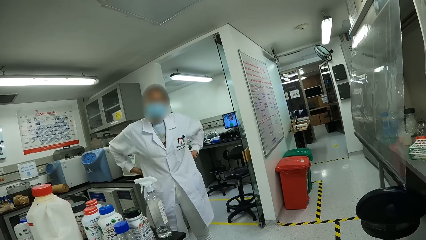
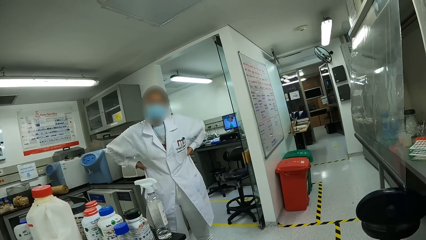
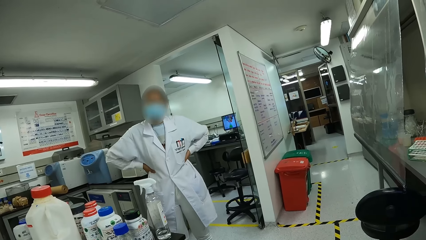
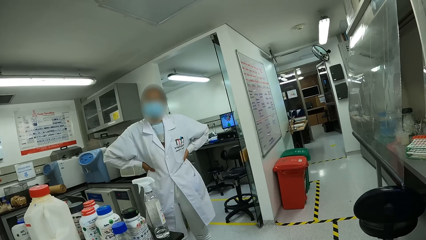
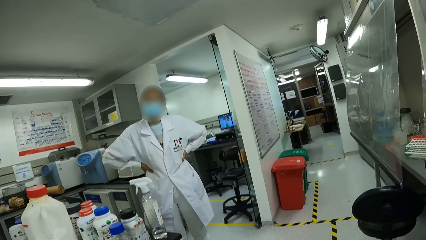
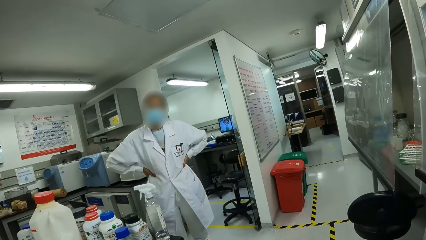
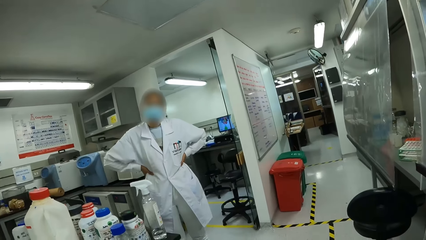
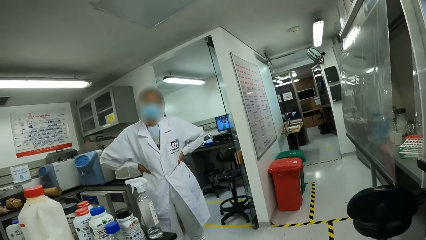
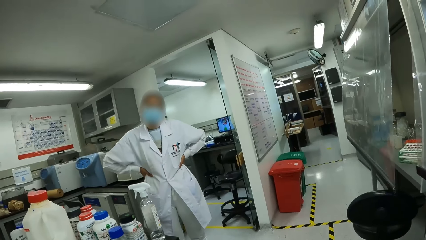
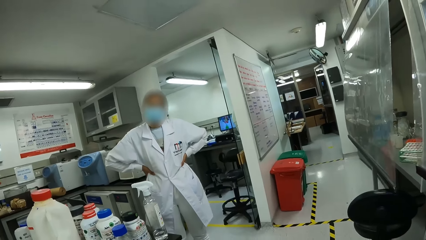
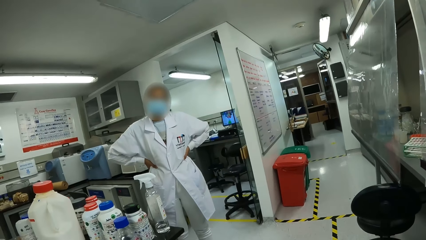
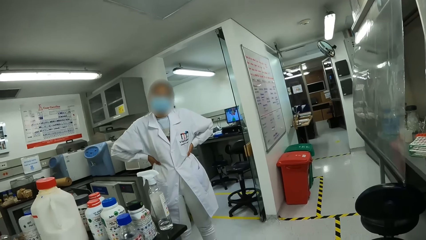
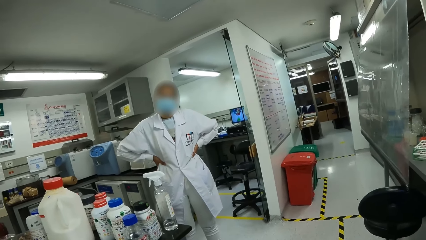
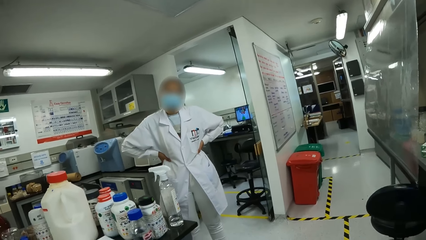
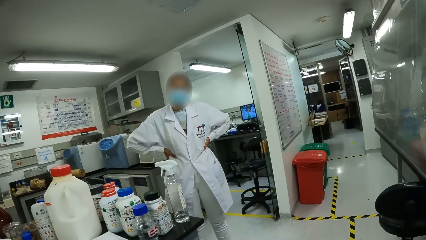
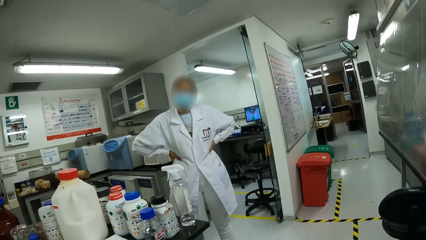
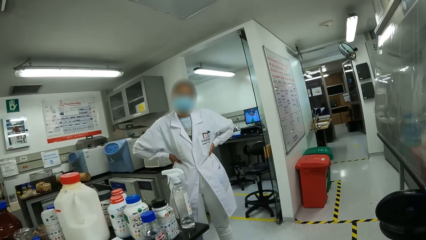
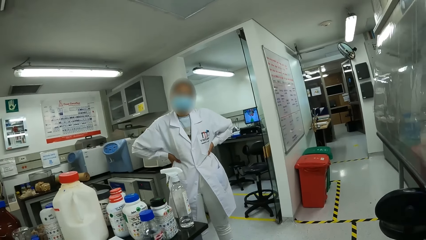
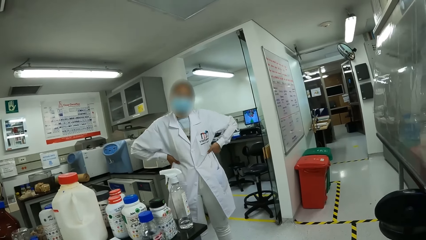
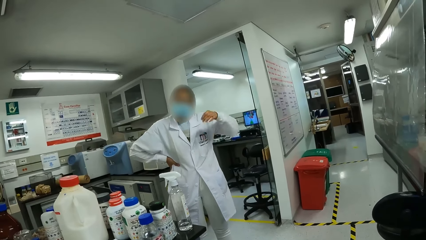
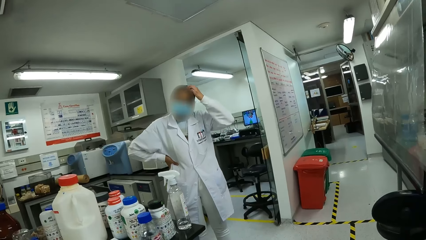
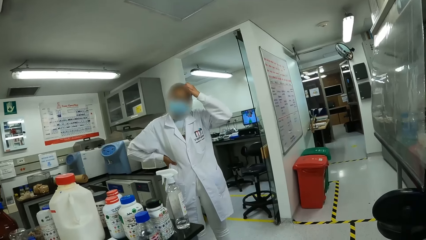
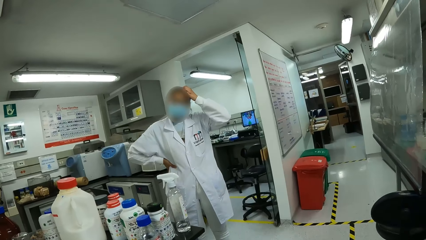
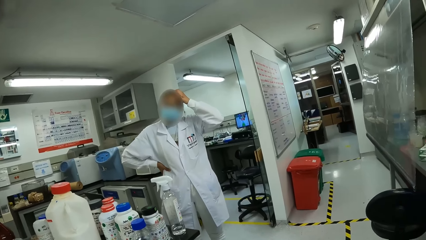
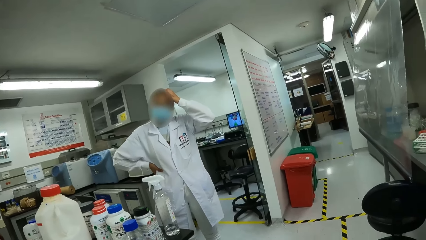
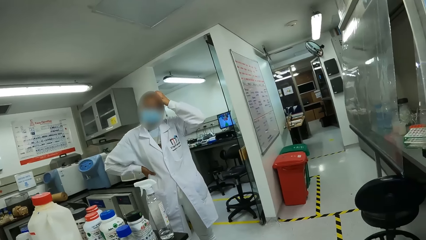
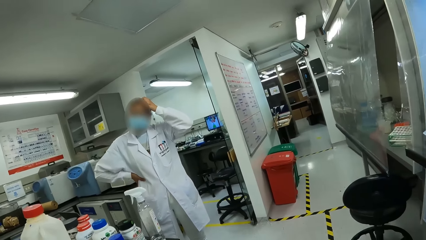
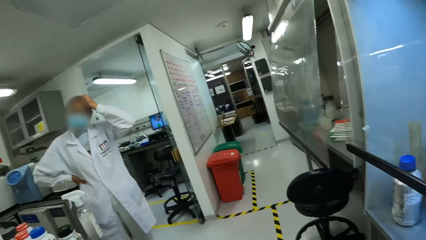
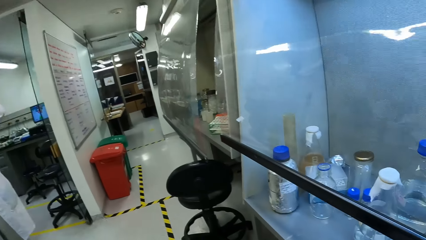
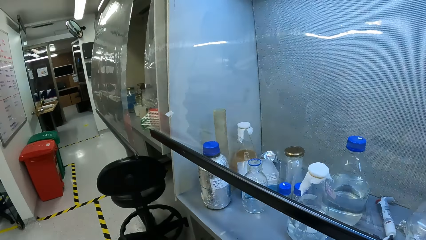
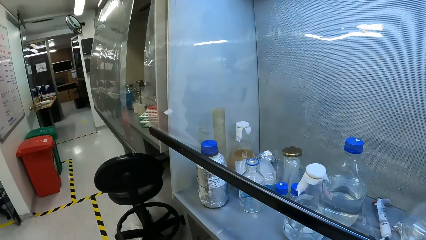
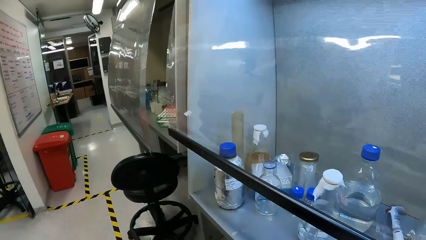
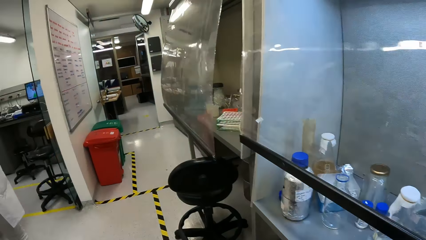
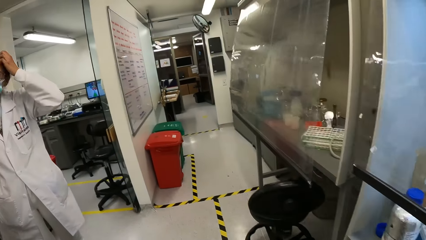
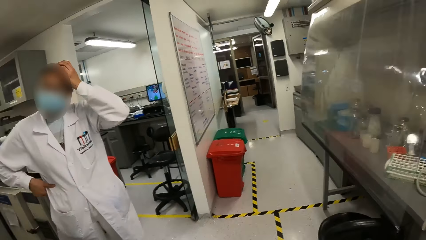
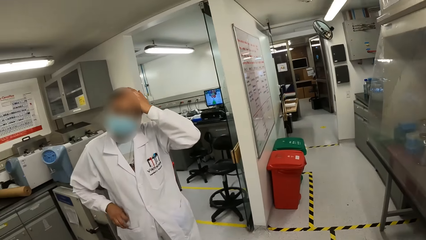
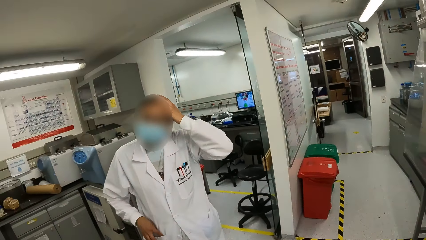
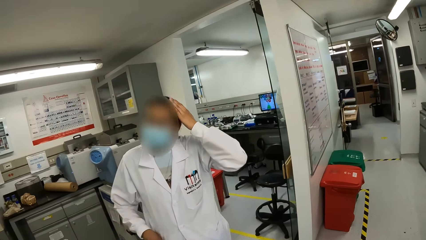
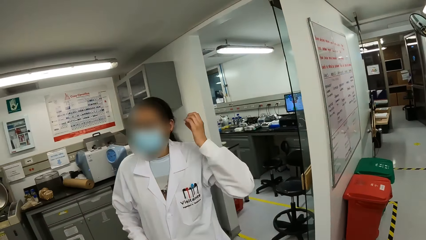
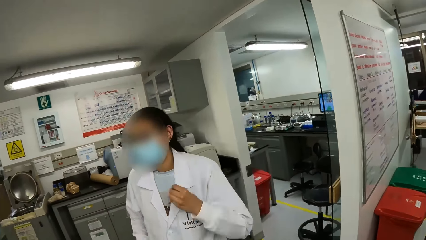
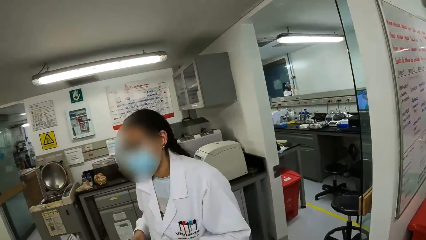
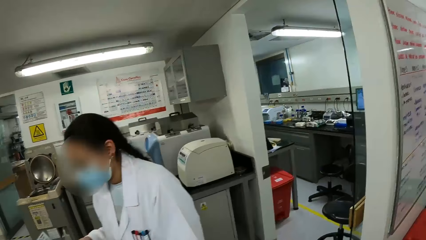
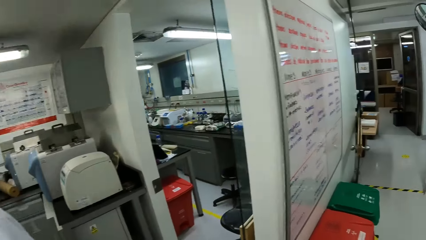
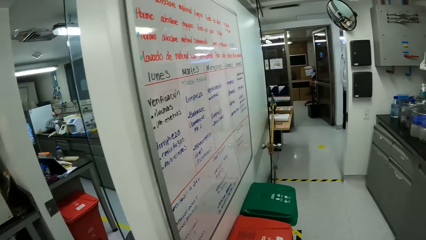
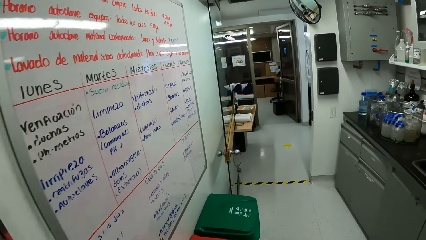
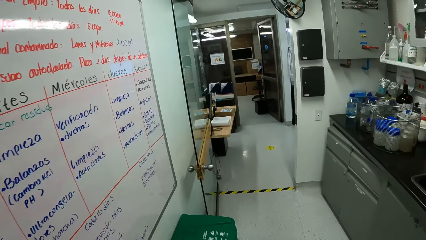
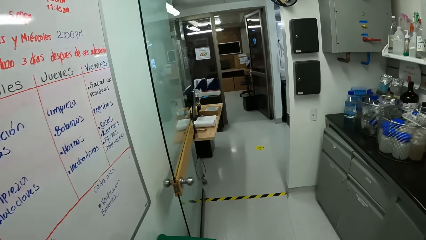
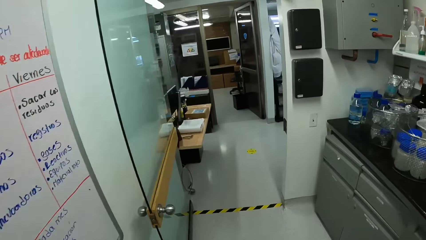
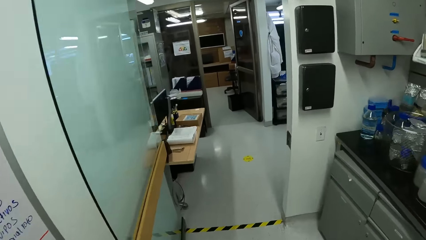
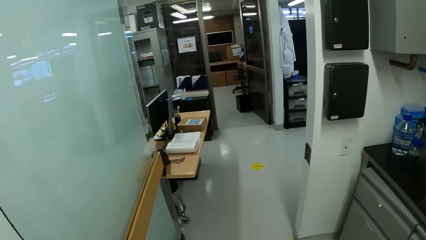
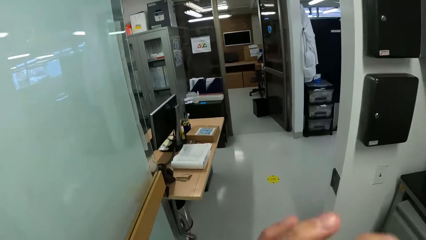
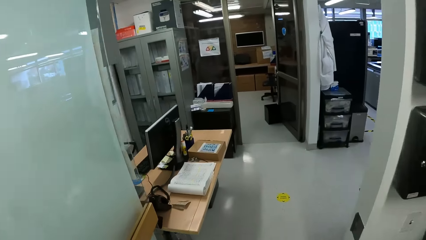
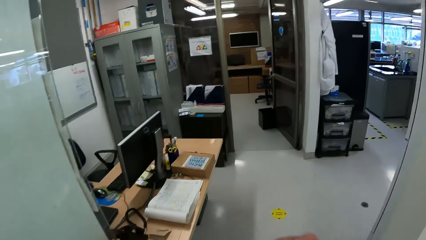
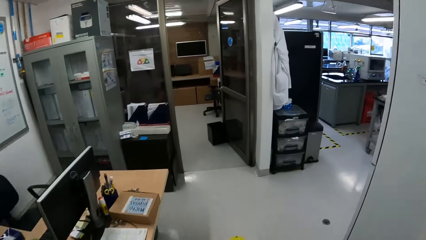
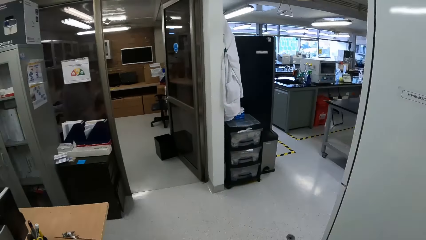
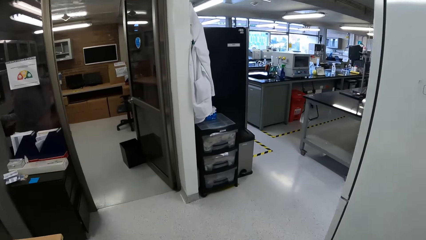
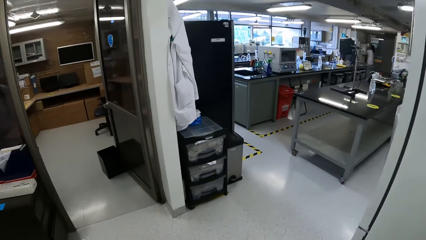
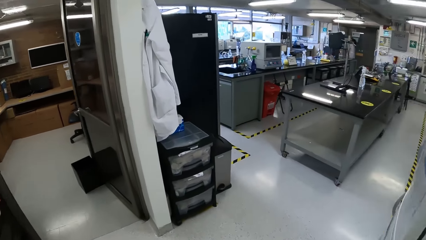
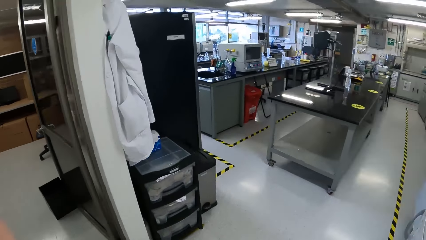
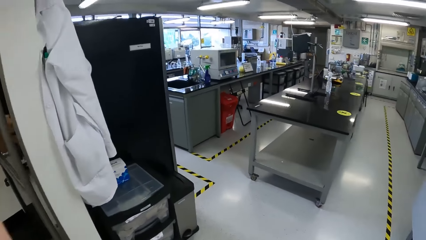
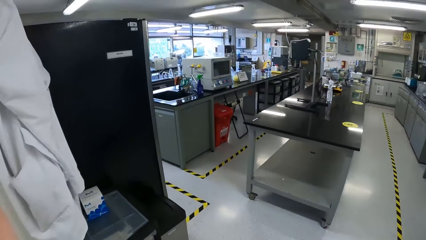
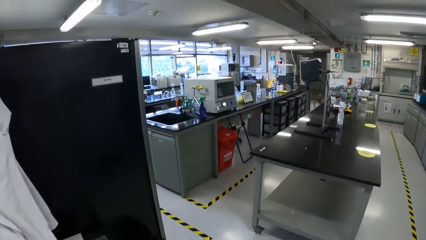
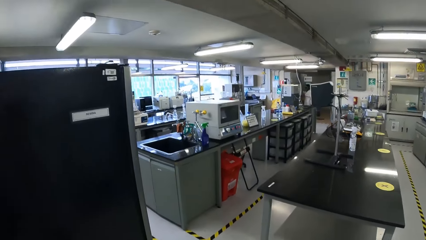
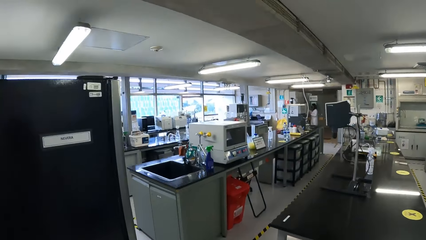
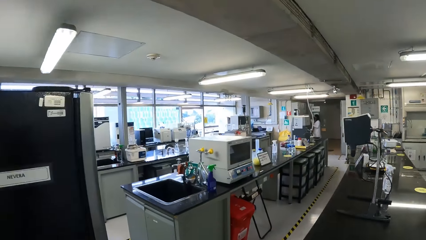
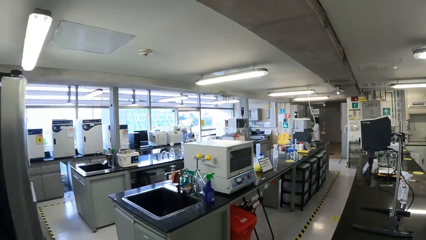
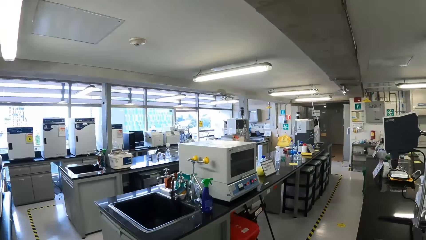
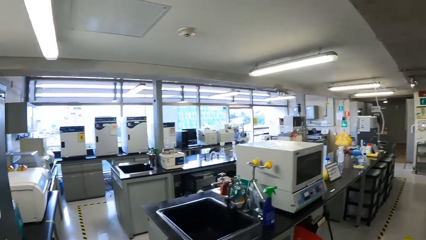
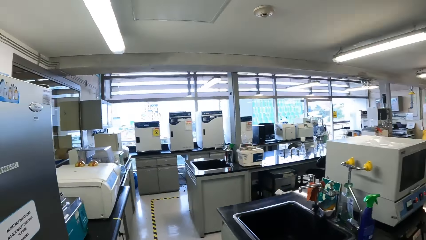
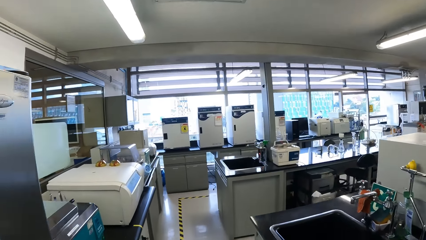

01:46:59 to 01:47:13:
A person stares around and scratches the head. The camera wearer stares around. The person scratches the head. The camera wearer walks around the lab.

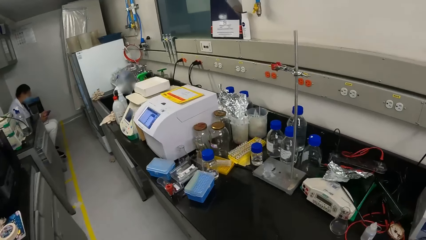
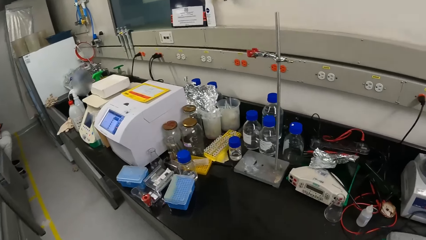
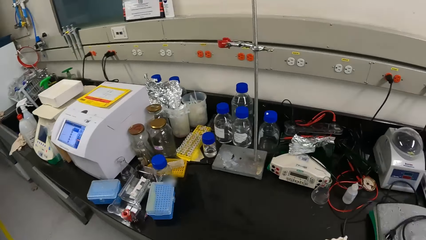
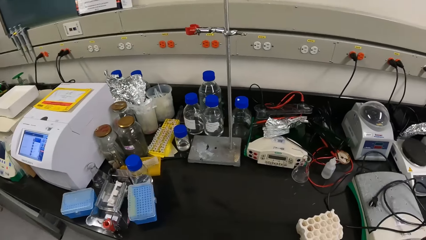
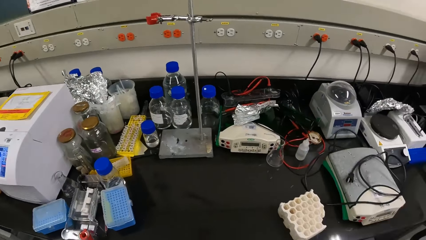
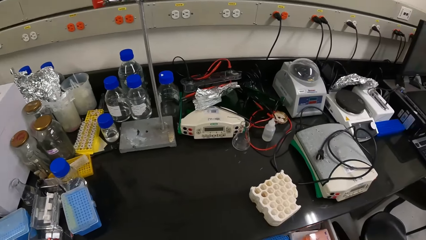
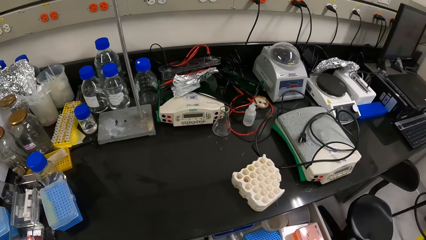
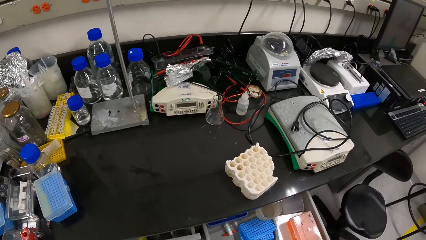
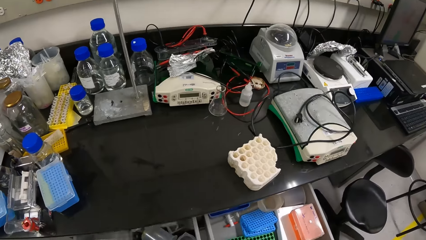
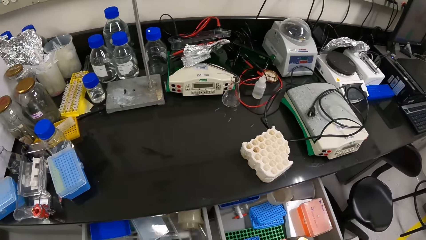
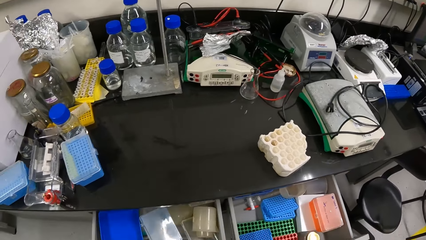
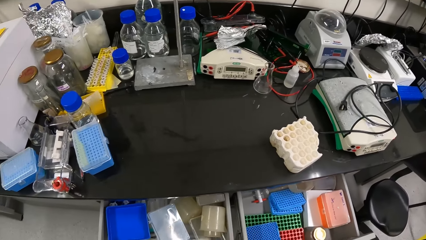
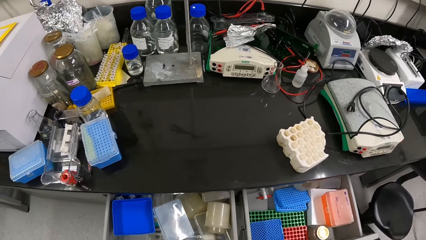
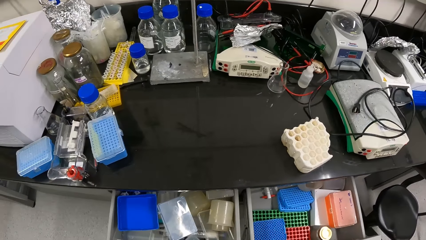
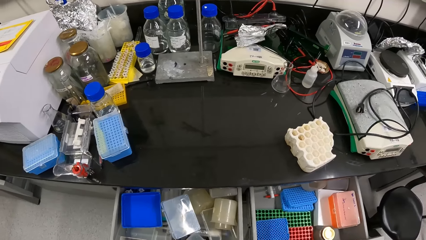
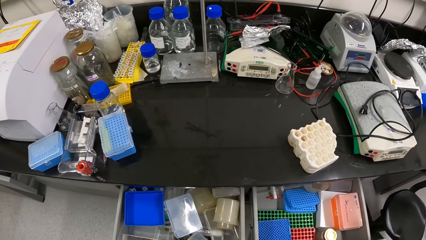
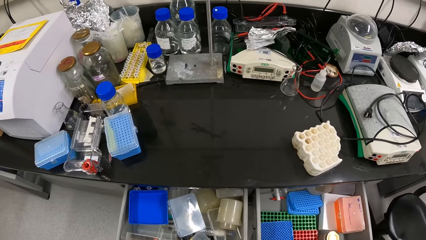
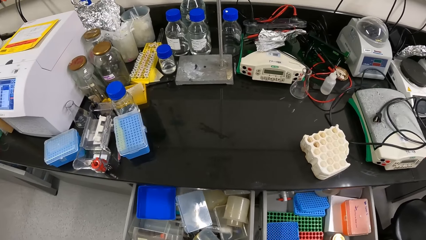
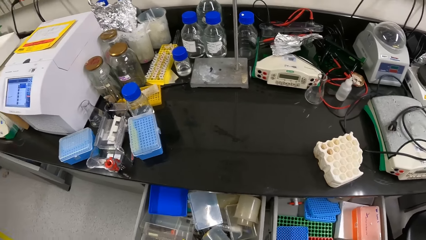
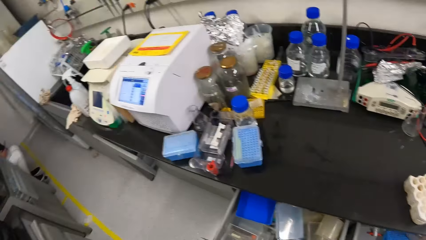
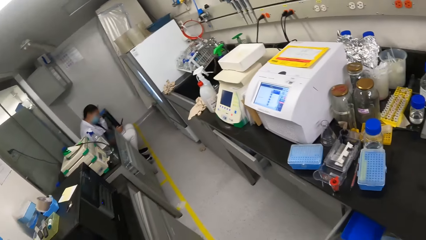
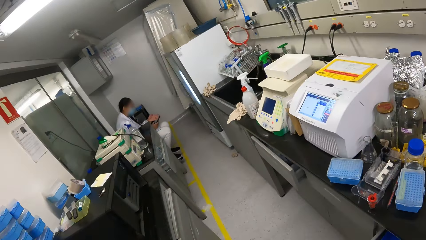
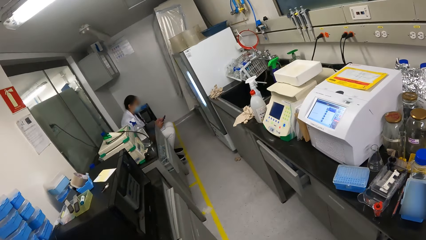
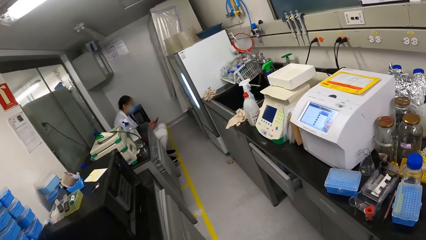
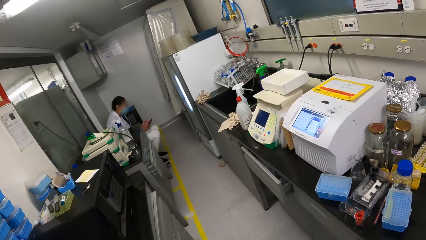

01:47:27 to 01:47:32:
The camera wearer stares around. They open the drawer.
